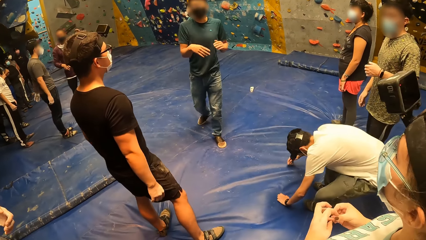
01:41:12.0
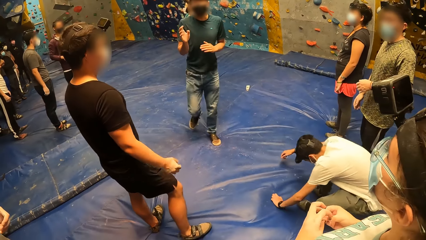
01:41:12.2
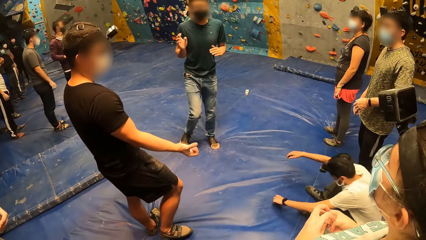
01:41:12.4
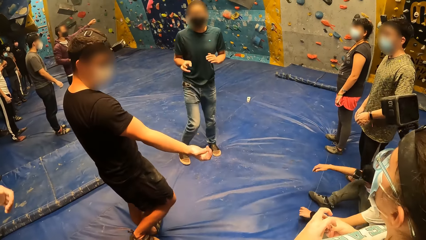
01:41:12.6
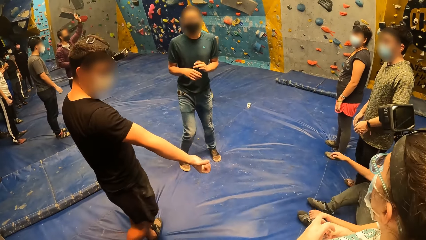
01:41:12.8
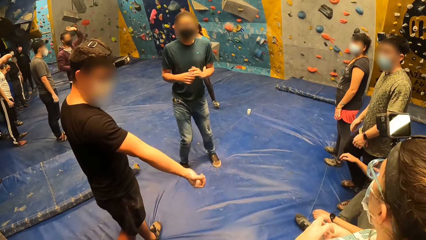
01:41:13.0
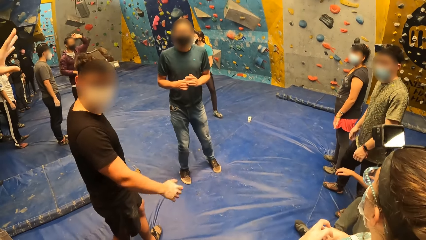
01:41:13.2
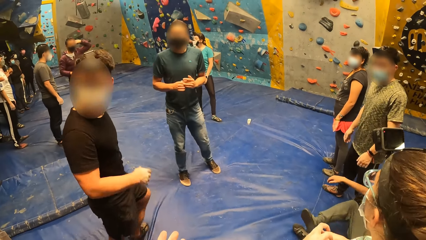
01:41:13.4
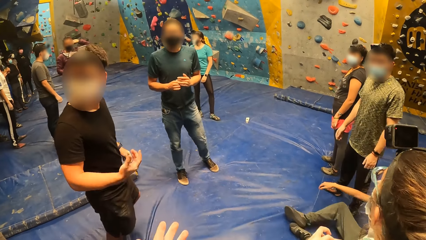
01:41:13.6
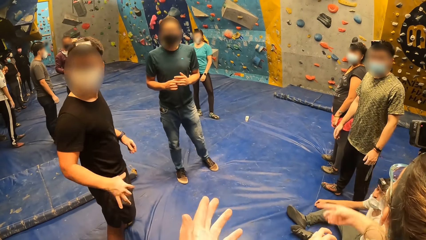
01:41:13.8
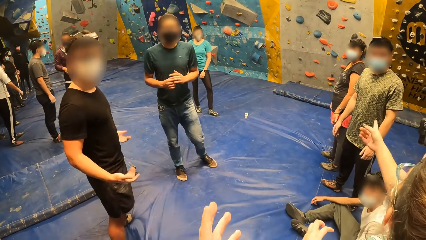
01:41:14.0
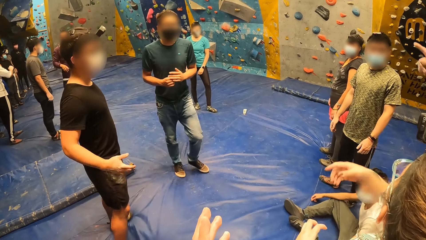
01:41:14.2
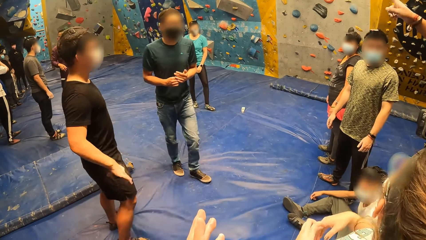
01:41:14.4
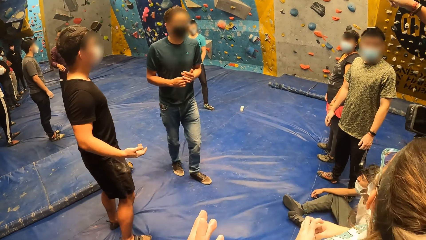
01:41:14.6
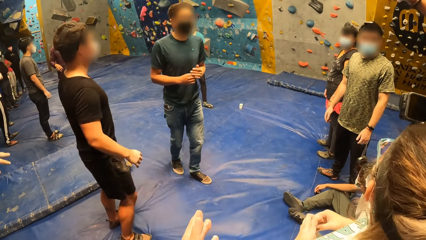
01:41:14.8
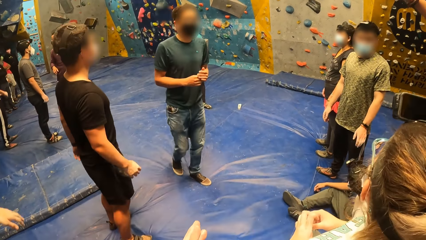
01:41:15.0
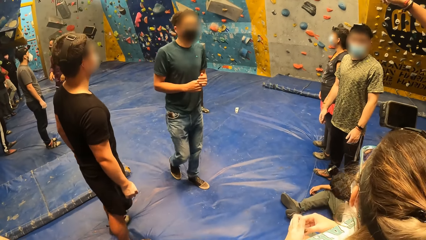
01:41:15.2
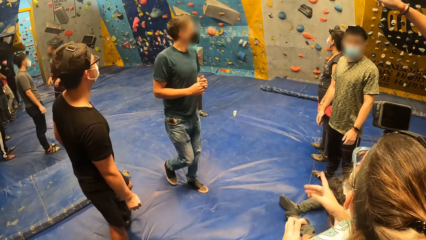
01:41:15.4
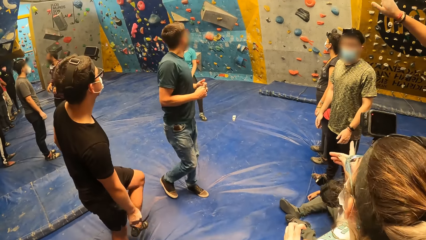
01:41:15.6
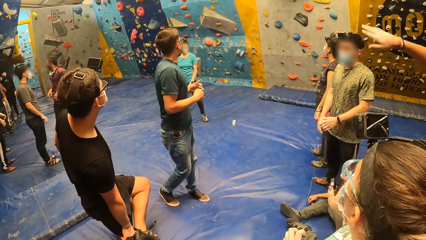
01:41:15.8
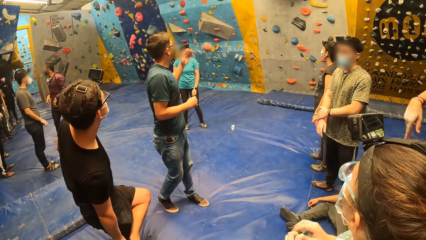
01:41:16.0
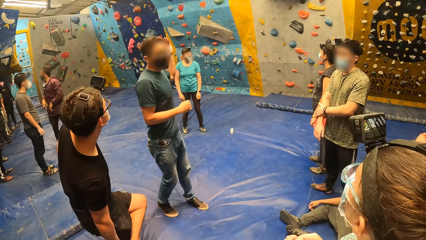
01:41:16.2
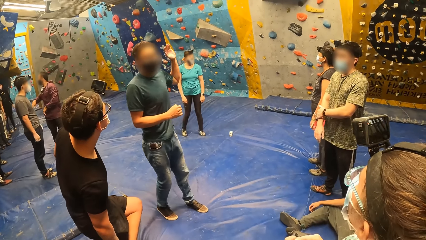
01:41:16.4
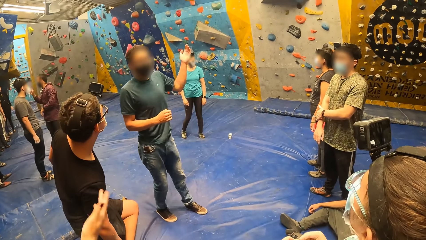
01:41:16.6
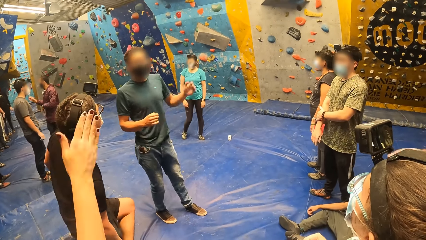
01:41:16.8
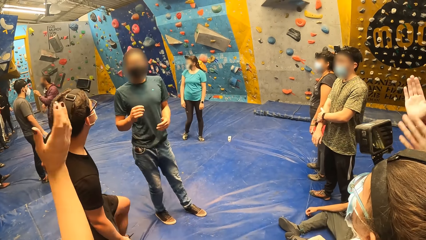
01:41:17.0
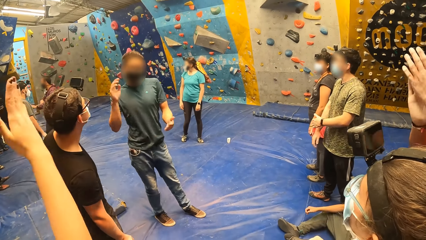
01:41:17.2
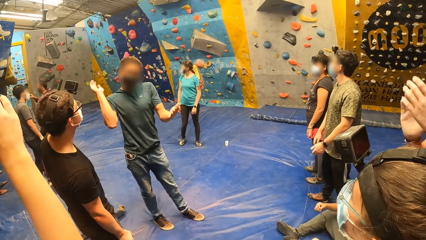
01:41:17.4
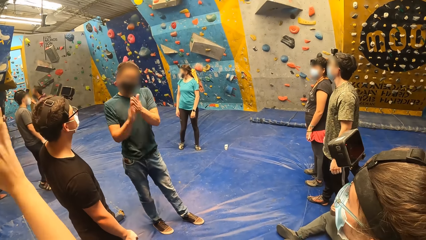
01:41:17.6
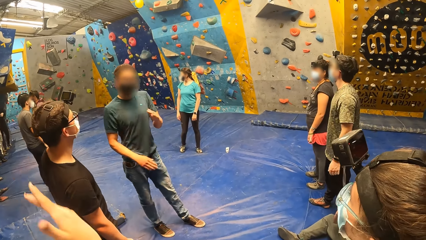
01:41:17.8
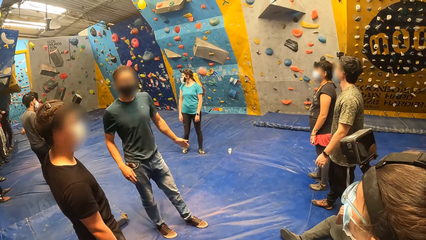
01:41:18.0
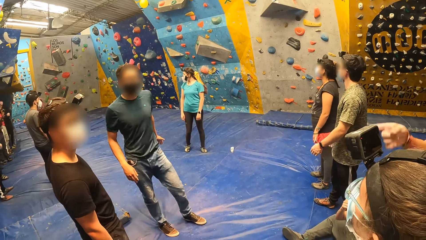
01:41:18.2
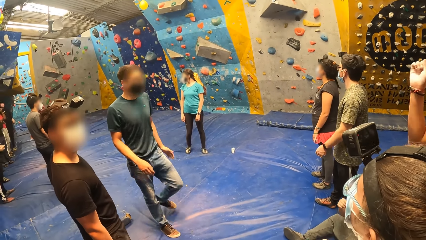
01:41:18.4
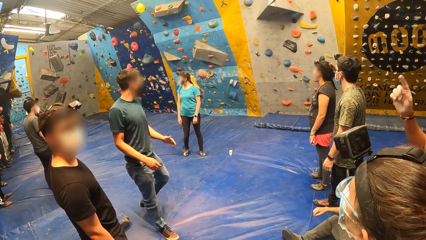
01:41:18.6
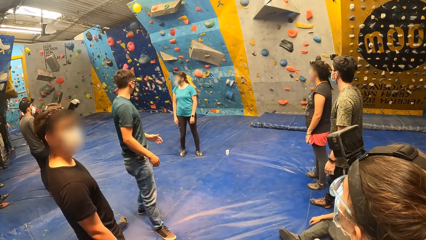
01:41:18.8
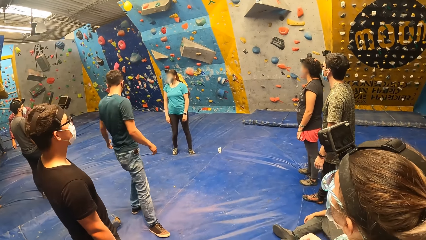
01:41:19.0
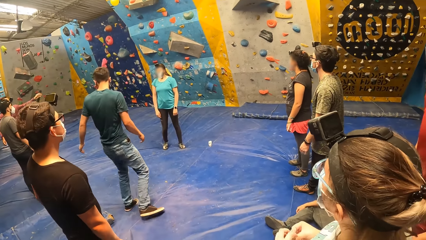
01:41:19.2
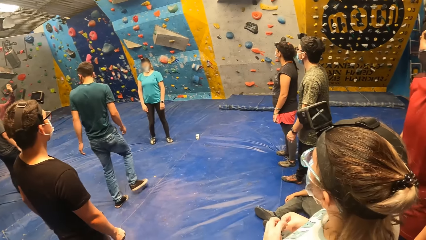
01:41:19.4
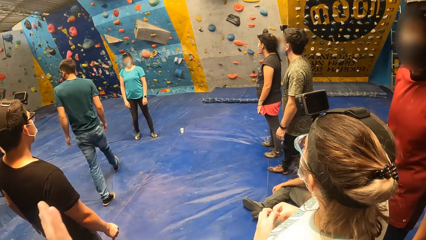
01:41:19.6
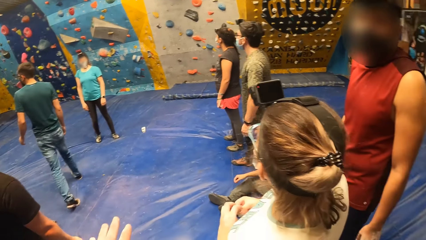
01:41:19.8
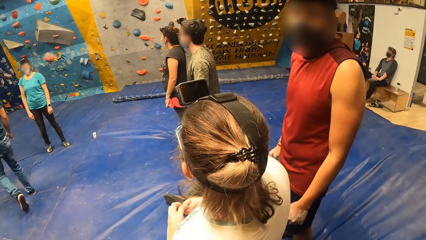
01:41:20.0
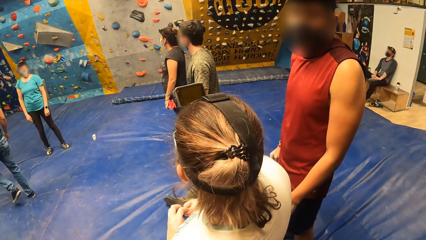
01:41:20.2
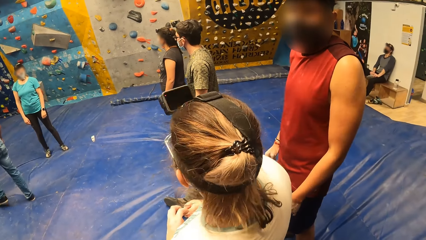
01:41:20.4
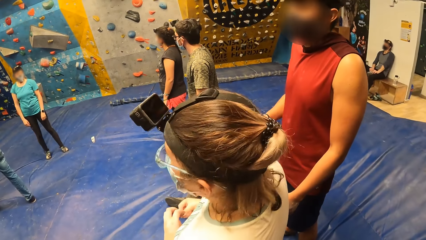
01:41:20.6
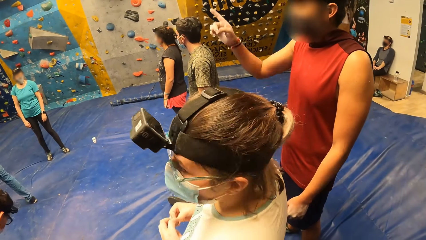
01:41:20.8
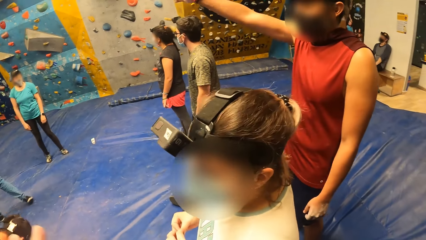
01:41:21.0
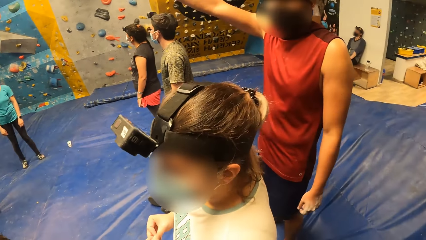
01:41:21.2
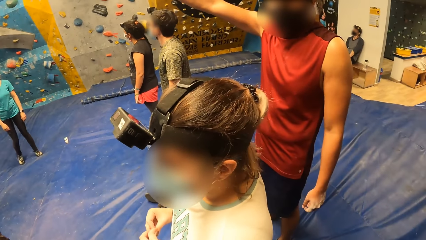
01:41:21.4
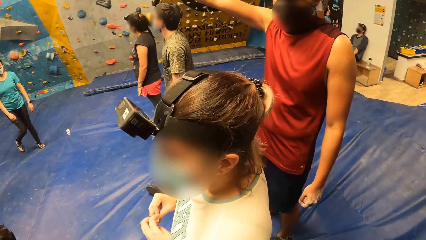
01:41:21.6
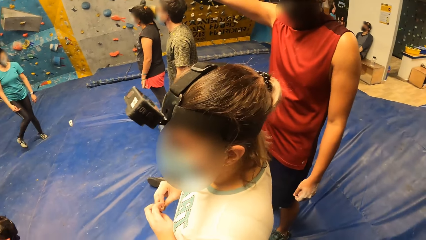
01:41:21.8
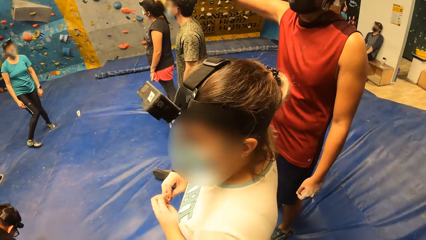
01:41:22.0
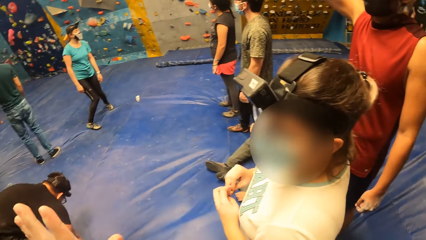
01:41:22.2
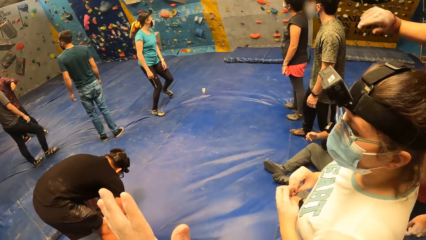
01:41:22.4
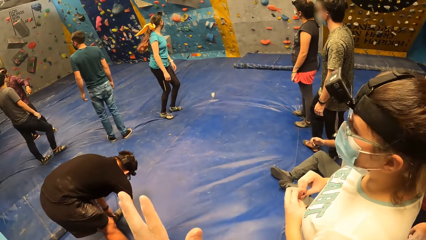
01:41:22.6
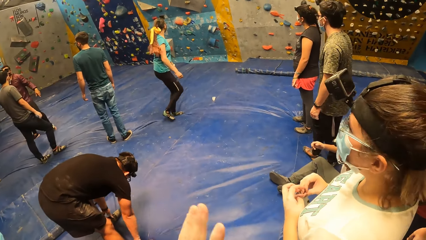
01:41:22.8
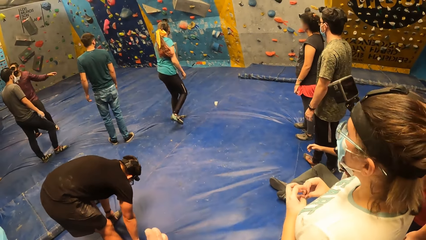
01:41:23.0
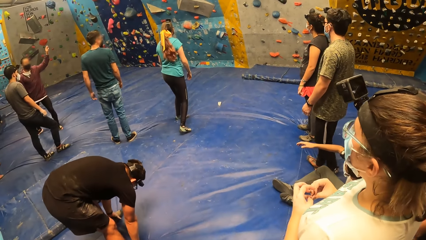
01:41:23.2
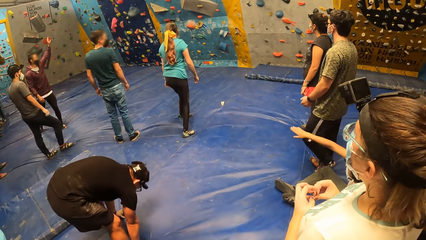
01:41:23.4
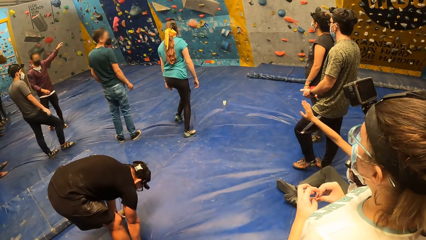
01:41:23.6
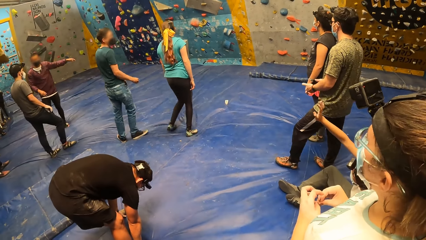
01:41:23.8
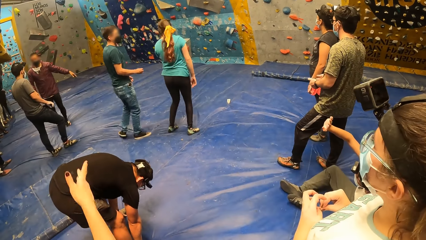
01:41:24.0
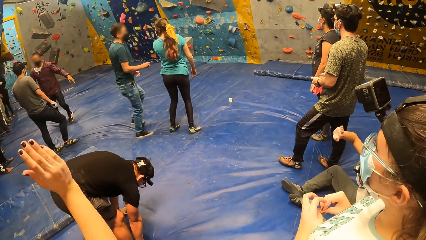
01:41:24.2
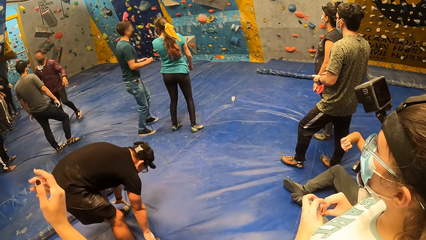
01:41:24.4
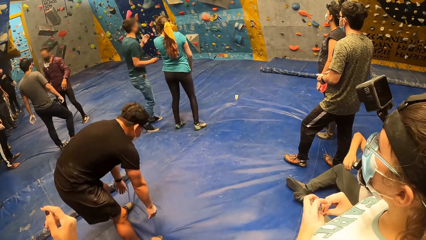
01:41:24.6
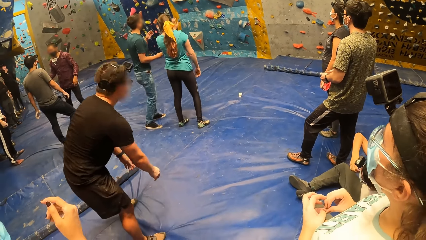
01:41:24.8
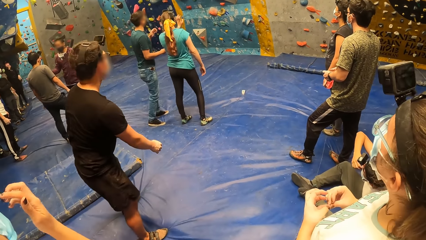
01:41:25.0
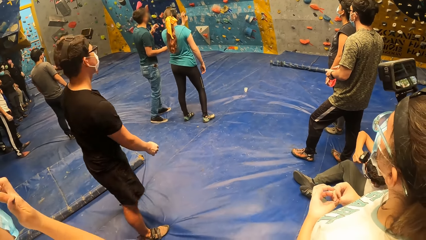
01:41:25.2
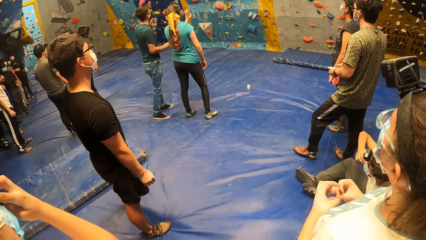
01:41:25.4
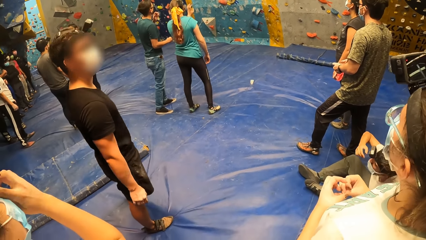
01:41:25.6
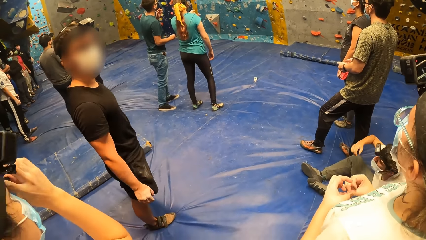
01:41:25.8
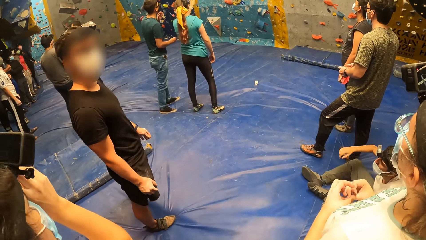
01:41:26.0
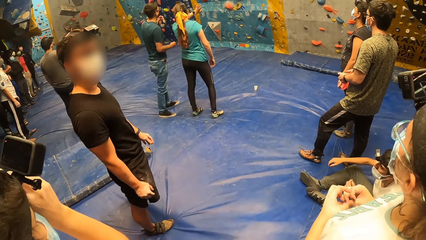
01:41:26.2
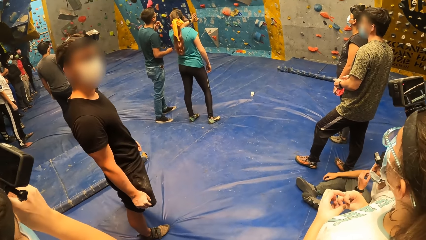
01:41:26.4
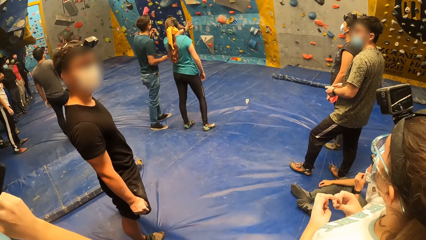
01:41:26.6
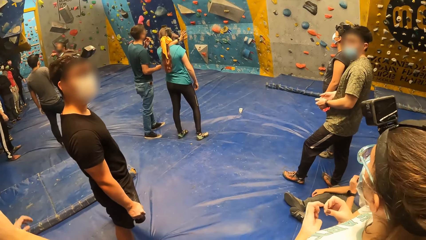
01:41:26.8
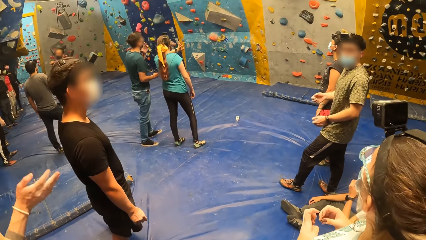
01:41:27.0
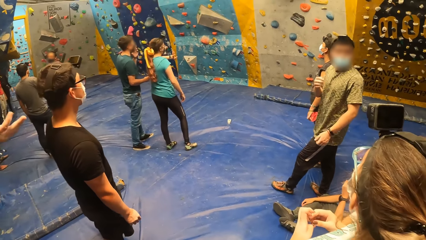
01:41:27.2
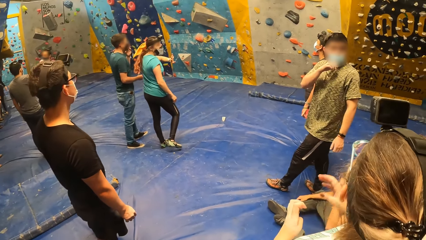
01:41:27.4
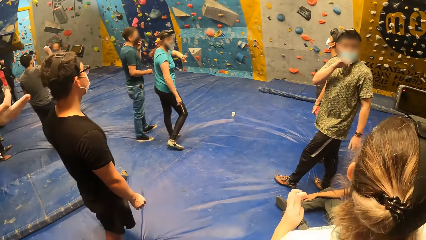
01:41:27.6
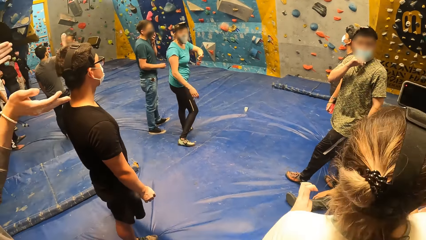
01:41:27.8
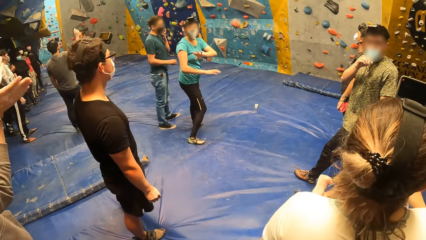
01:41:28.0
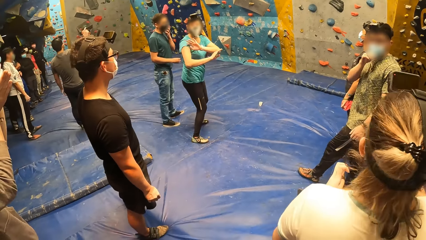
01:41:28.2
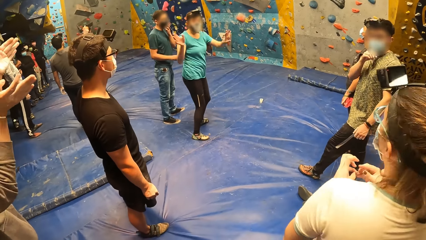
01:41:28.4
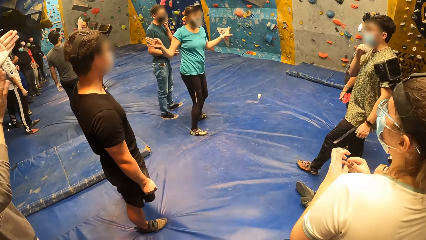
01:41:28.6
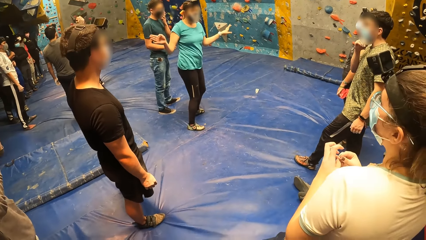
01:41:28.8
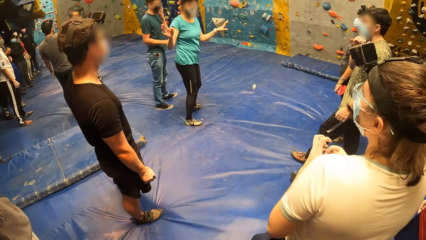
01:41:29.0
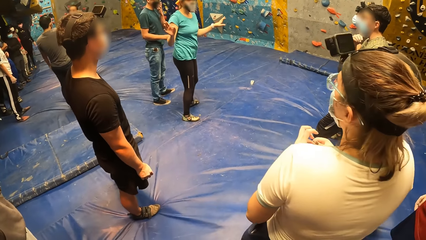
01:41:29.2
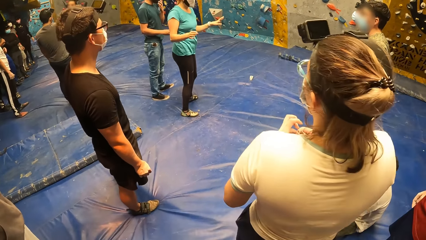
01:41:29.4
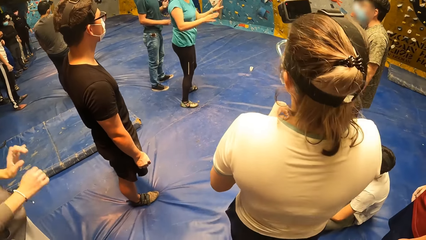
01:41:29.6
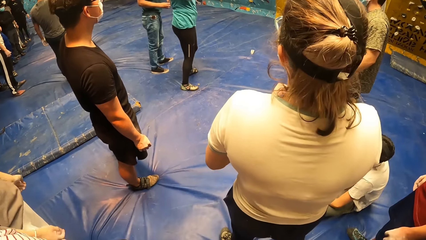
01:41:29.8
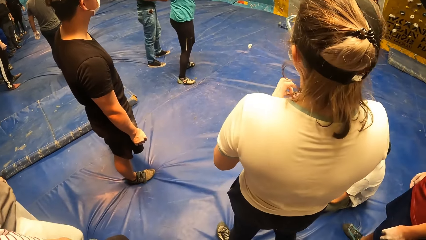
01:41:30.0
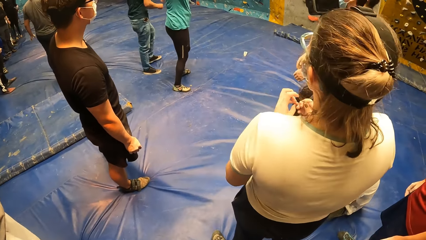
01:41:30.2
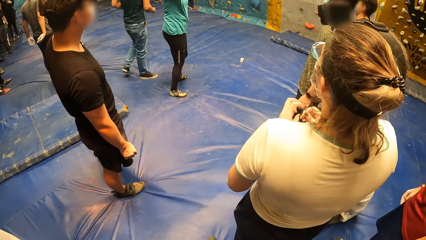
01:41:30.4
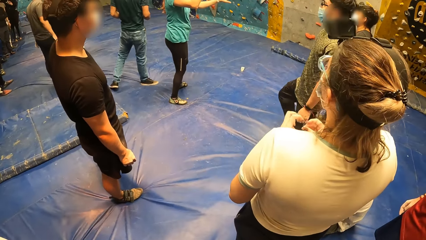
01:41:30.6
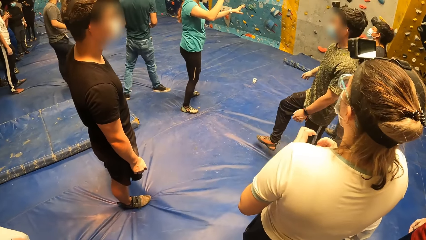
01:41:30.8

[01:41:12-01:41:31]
A man does a hand gesture. The camera wearer stretches his left hand in his front. Another man walks in the room. The camera wearer looks around the room. He gestures with his left hand. The first man adjusts himself. The camera wearer looks around the room.
